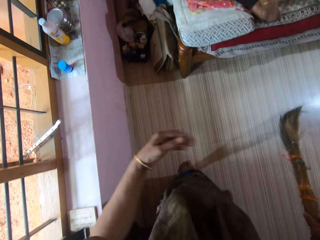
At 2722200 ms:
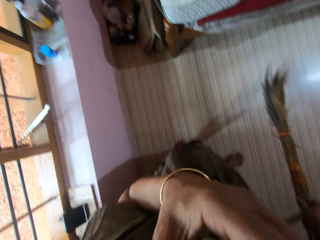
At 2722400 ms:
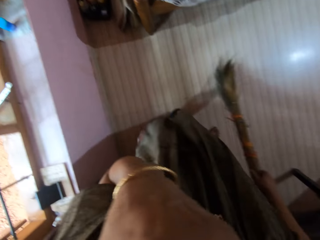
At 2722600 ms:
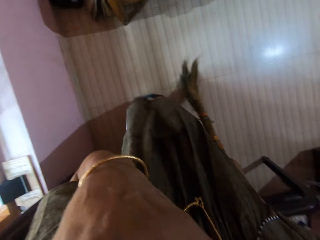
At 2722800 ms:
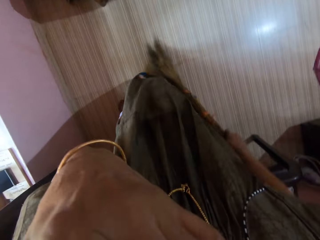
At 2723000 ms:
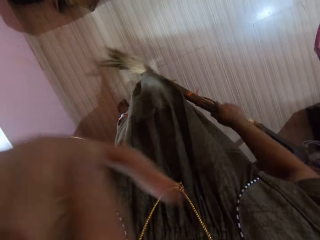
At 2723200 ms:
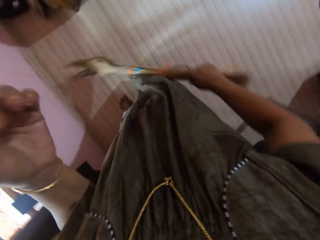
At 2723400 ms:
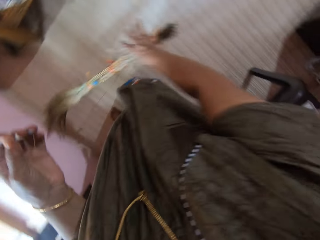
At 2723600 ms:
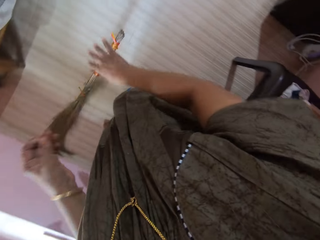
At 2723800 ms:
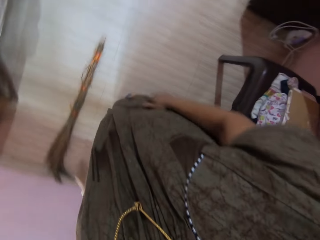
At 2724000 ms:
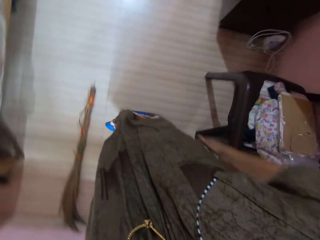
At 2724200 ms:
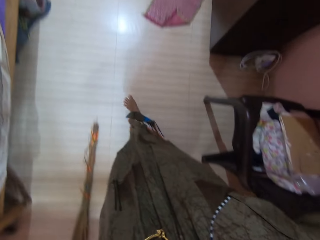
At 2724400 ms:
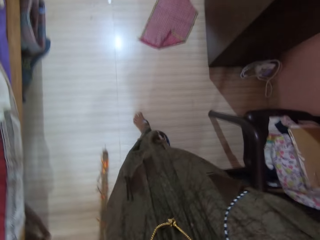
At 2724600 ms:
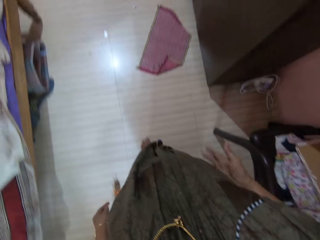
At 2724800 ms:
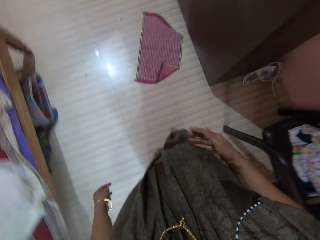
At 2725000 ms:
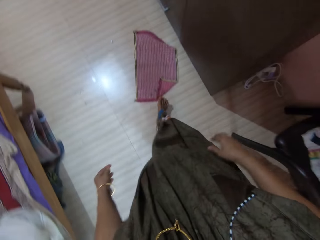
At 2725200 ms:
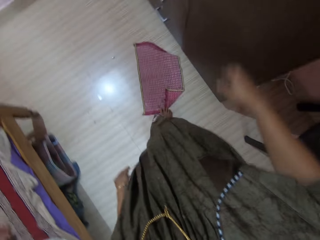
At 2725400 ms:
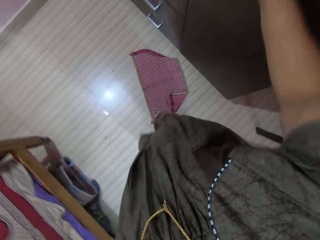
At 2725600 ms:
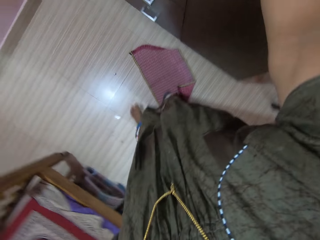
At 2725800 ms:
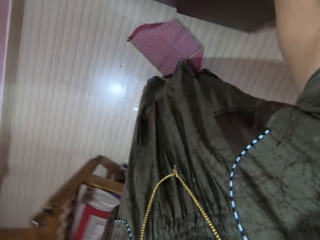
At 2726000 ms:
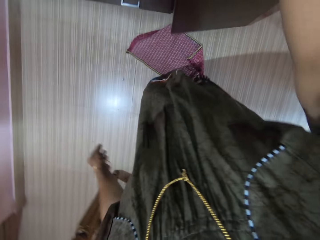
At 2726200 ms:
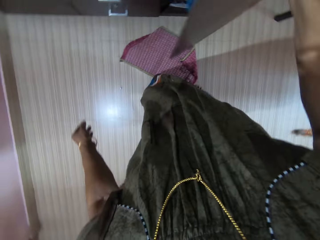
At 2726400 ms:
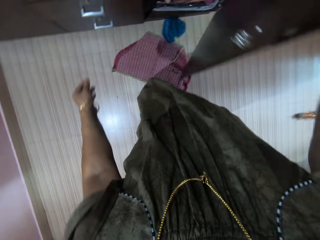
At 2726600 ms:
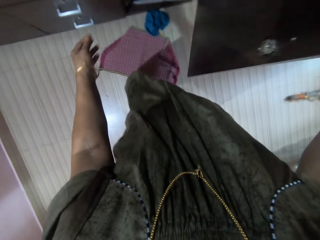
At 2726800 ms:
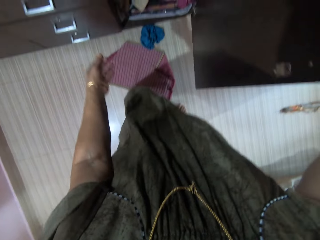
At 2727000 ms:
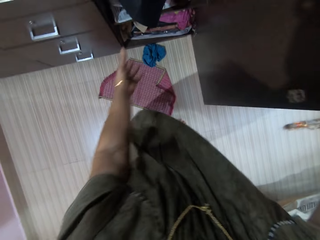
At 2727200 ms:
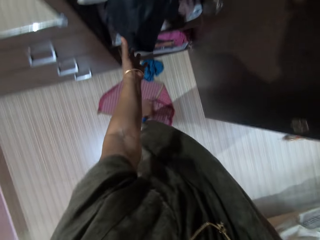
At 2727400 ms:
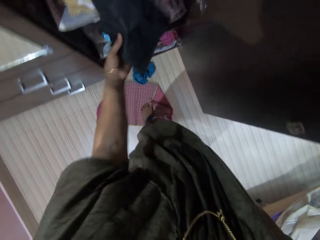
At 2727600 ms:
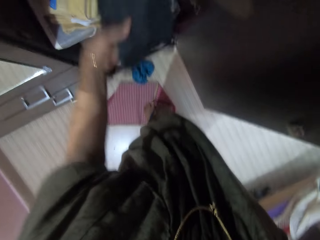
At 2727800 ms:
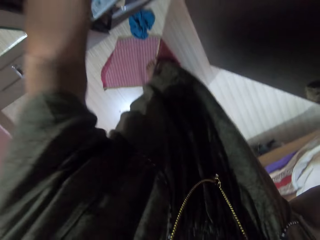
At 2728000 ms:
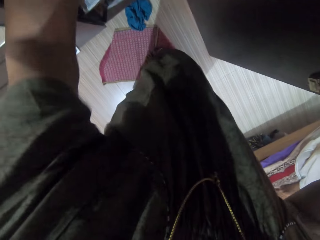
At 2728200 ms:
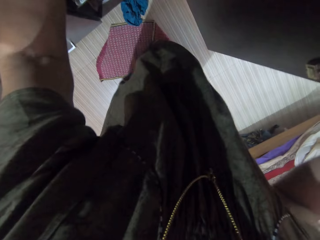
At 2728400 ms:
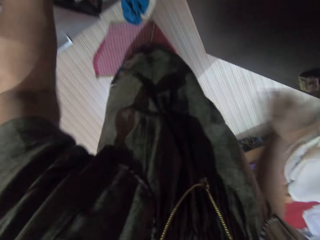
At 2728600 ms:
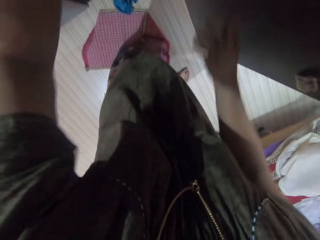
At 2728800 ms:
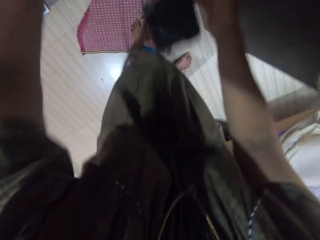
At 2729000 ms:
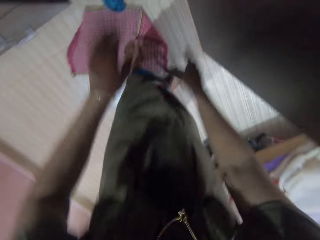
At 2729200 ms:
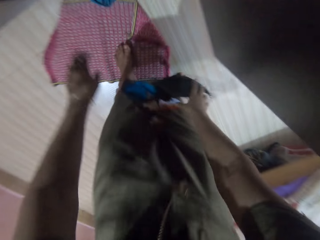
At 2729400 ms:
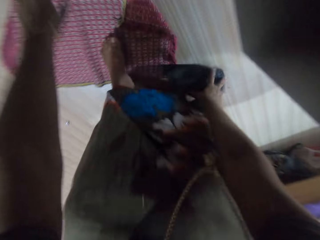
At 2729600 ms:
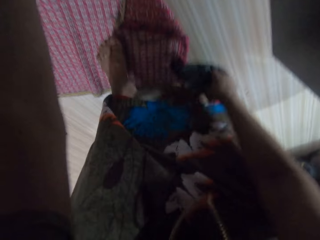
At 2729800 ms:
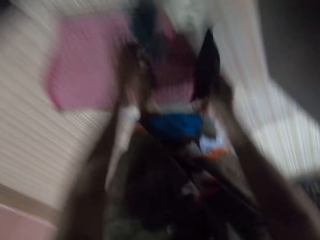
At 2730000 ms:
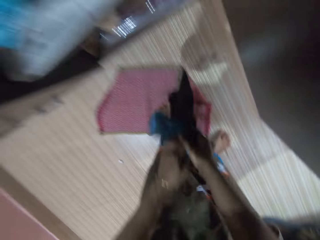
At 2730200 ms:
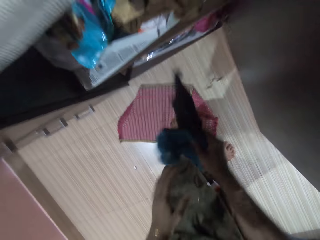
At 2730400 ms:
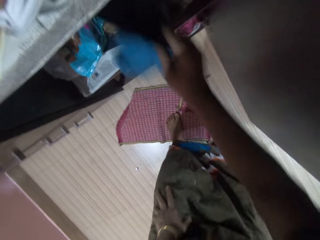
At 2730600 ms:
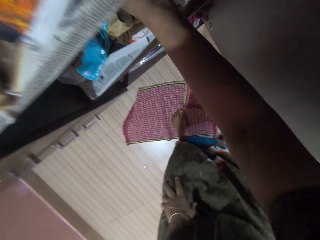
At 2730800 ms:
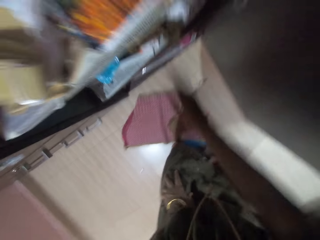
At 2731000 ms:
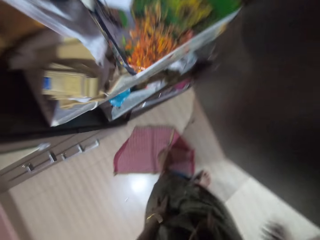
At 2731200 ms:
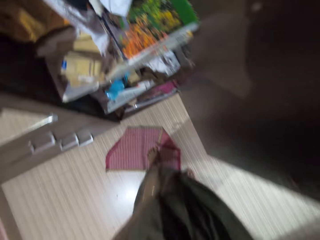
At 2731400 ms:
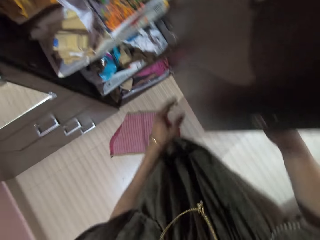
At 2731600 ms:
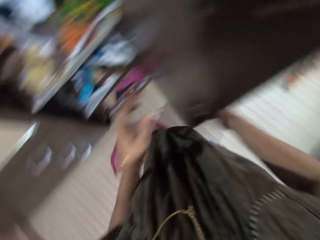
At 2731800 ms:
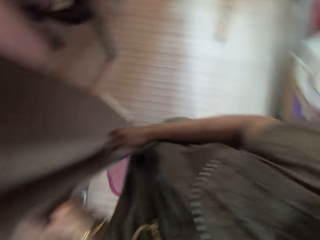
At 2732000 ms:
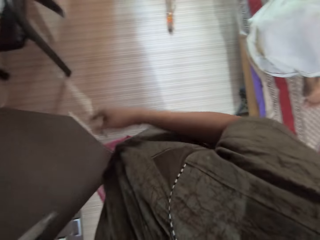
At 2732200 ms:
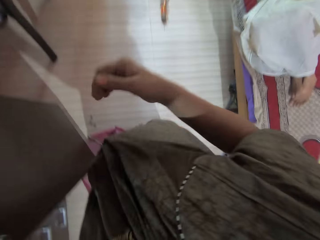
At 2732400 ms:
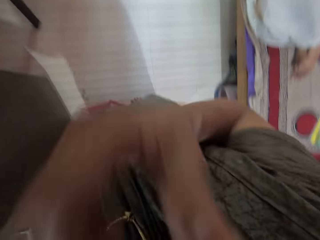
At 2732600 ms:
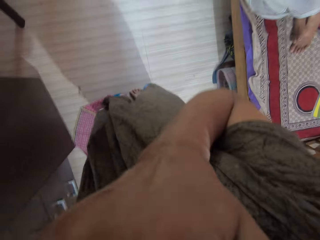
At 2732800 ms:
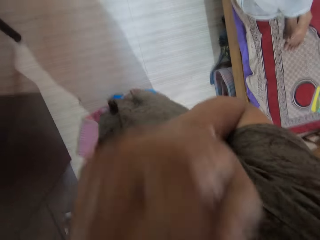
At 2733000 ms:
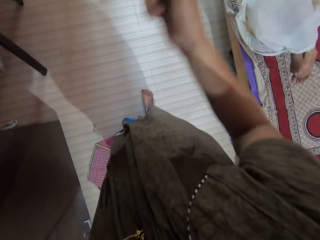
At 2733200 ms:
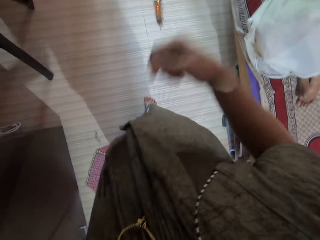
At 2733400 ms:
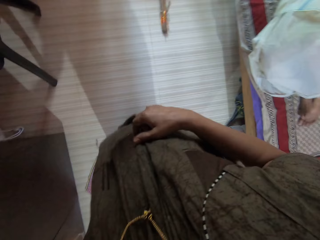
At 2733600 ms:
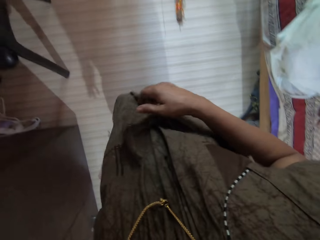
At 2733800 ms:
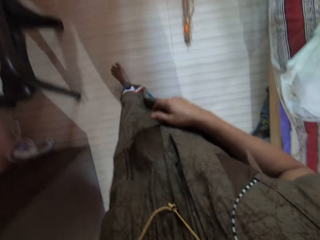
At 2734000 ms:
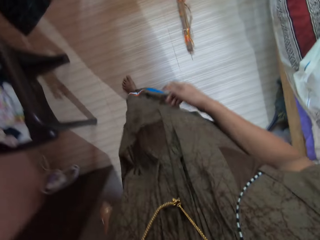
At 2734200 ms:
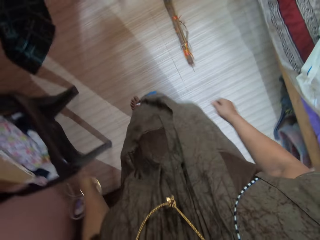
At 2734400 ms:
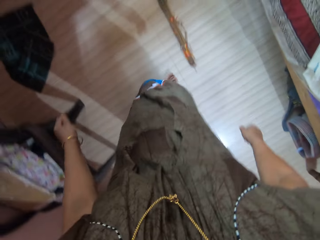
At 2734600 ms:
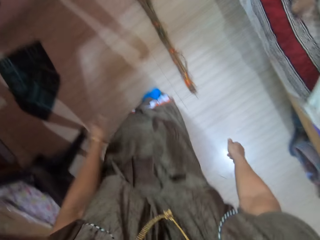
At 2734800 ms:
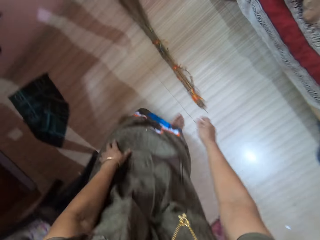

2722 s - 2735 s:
The camera wearer rubs her nose. She touches her face with her left hand. She drops the broom on the floor with her left hand. She walks towards a wardrobe. She opens the wardrobe with her right hand. She drops a garment. She holds a piece of cloth with her left hand in the wardrobe. She puts the garment in the wardrobe. She picks up a piece of cloth with her right hand on the floor. She picks up an underwear with her left hand on the floor. She holds the garments together. She passes the underwear to her right hand. She puts the underwear and piece of cloth in the wardrobe. She closes the wardrobe with her right hand. She rubs her nose. She touches her face with her right hand.

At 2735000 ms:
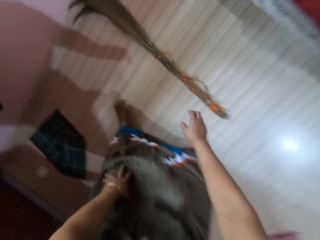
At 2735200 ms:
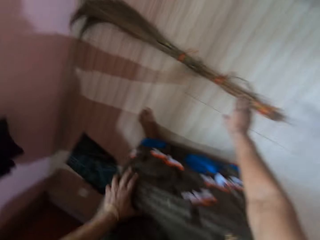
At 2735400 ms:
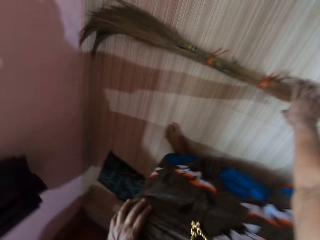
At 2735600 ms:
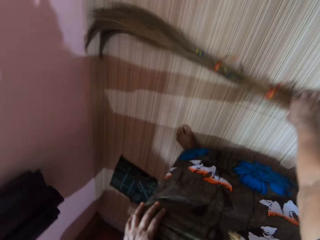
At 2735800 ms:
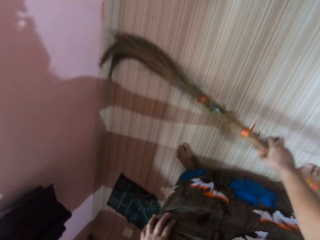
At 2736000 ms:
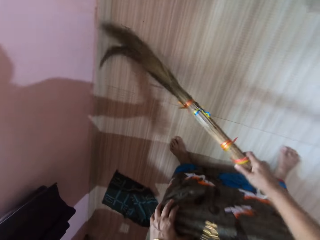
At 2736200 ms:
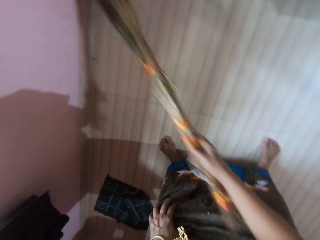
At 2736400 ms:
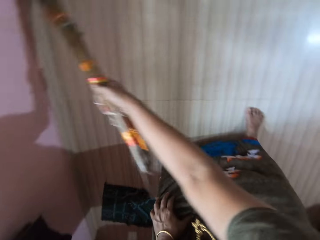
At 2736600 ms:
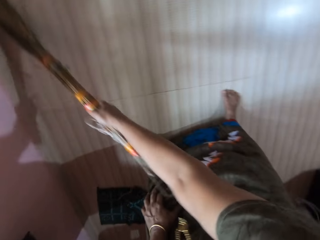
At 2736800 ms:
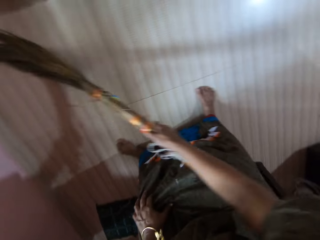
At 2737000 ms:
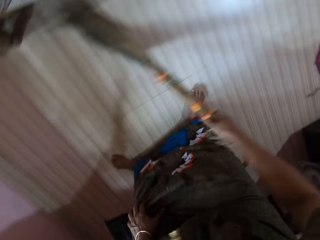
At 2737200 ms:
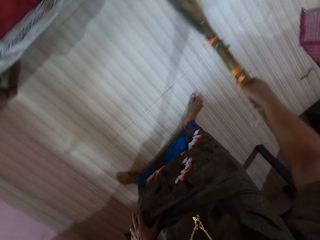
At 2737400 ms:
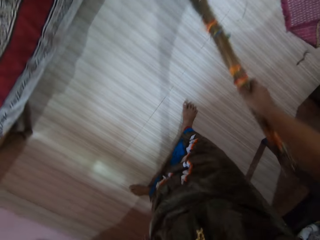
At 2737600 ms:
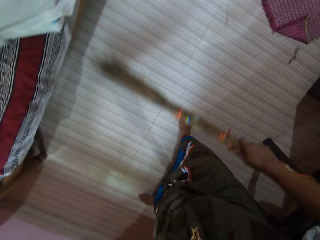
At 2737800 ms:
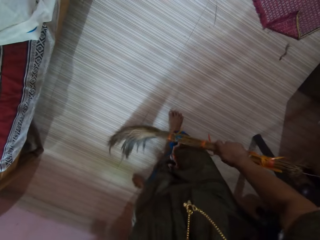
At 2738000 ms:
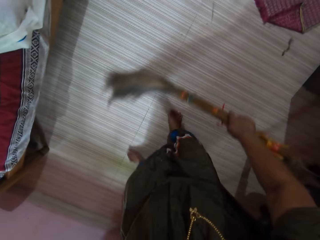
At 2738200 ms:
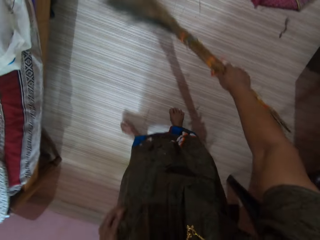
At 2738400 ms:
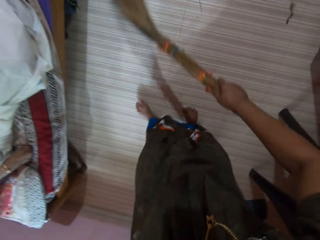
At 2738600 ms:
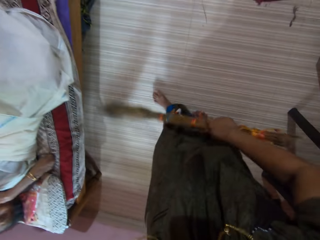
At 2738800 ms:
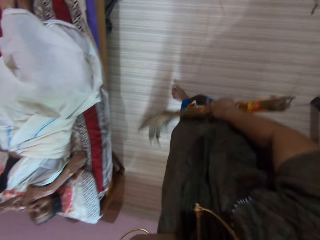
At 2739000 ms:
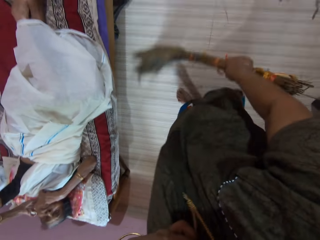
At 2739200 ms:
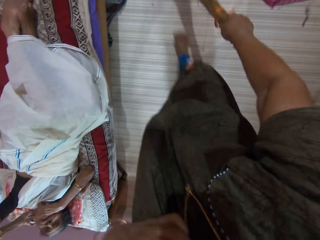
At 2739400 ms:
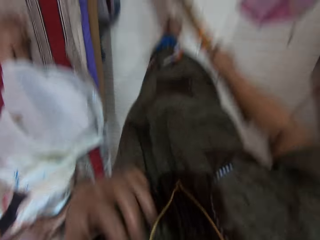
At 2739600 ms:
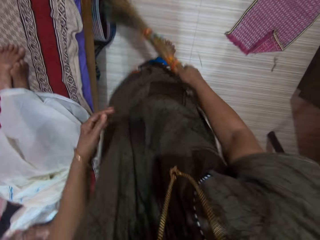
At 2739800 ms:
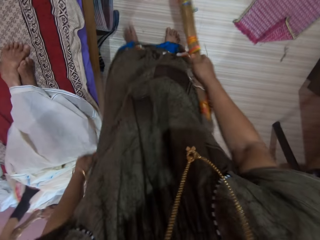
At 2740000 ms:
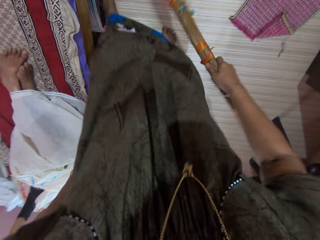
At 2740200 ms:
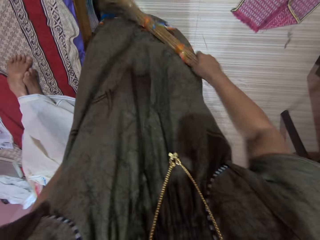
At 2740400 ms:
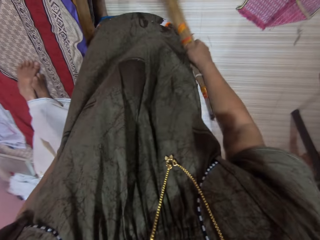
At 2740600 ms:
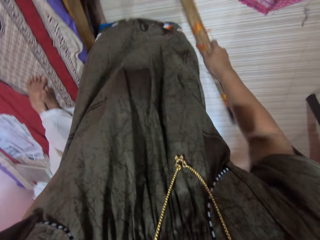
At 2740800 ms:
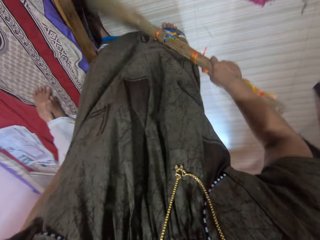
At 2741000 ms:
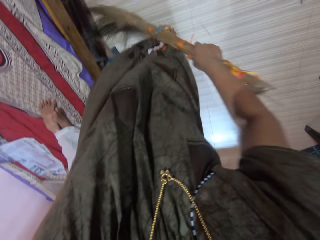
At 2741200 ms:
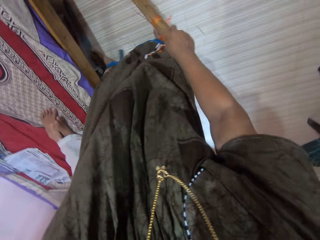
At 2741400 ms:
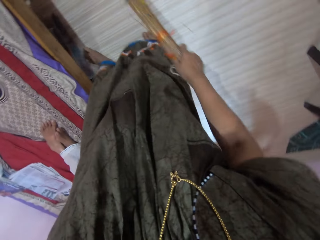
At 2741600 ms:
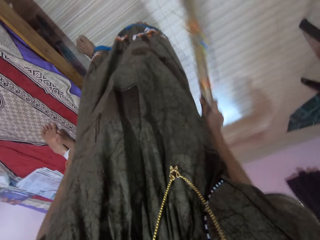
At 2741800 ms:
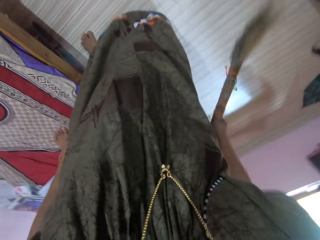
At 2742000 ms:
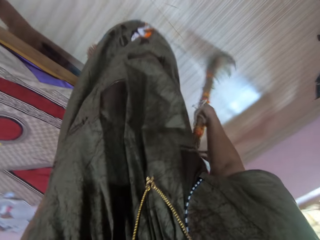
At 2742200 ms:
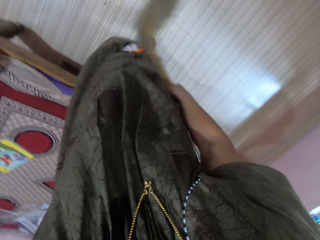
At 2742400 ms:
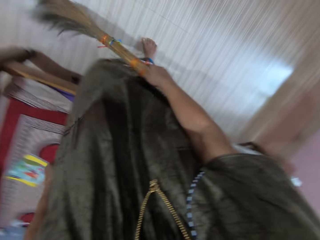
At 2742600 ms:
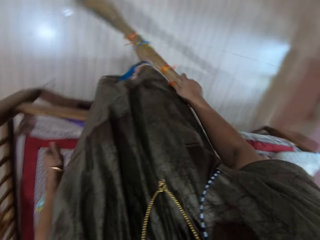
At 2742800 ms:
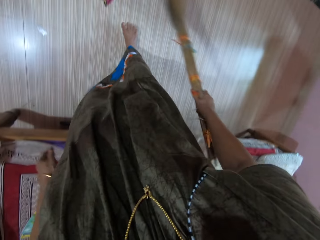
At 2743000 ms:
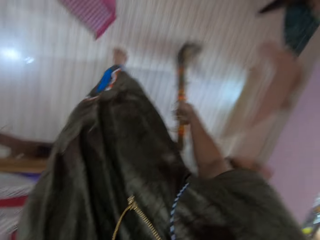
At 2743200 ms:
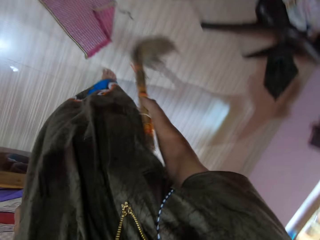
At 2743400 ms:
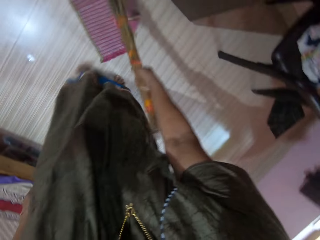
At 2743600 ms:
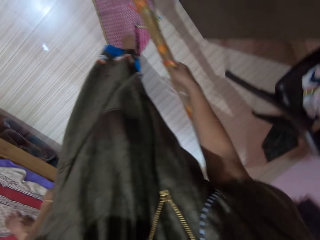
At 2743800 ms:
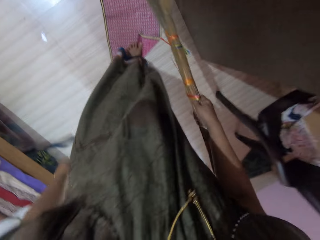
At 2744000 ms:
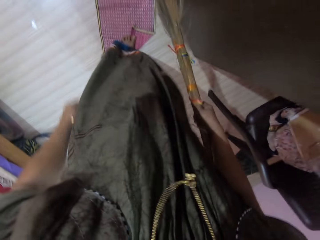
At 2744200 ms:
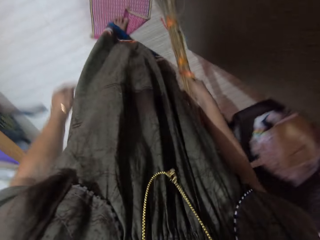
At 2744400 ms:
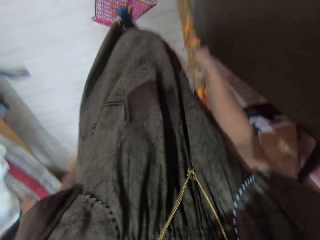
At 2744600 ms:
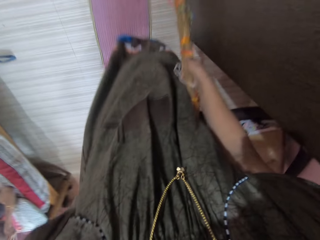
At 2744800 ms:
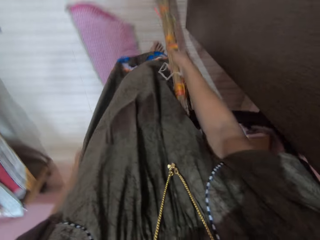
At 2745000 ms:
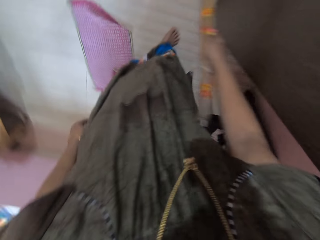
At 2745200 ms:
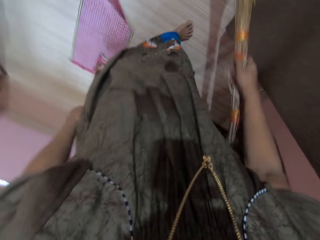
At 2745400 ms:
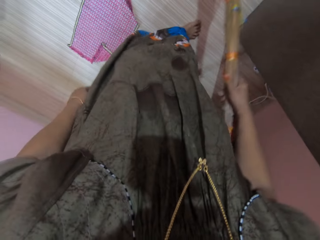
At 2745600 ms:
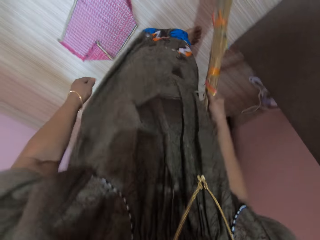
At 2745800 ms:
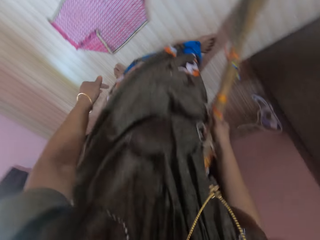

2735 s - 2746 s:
The camera wearer picks up the broom with her right hand from the floor. She sweeps the floor with the broom in her right hand. A person lies on a bed. The camera wearer drags a rag on the floor with her left foot.
